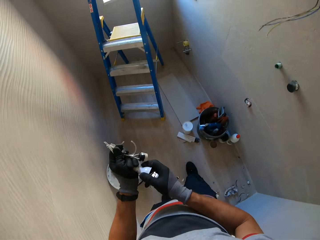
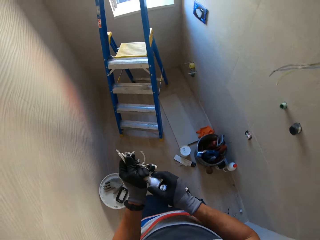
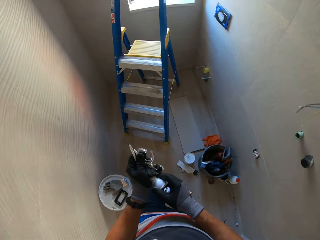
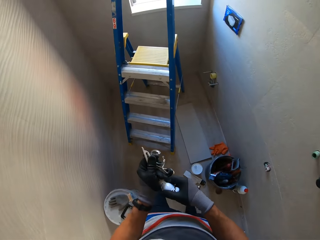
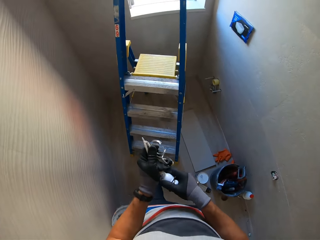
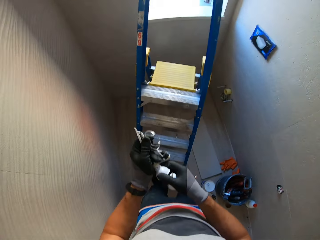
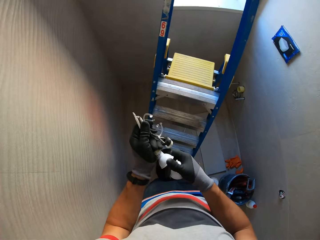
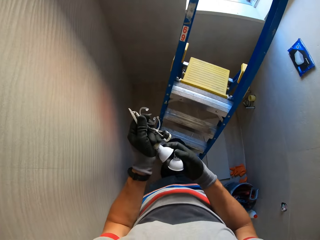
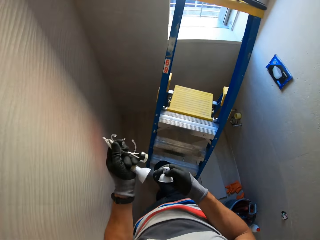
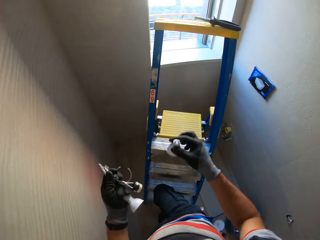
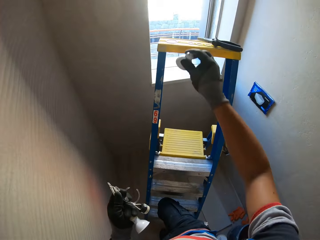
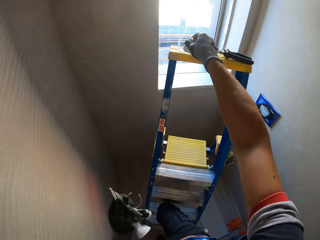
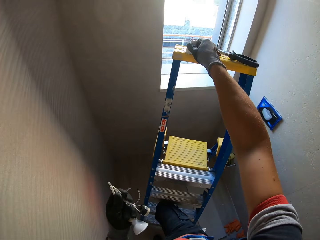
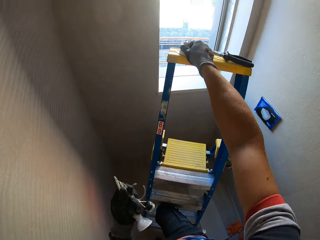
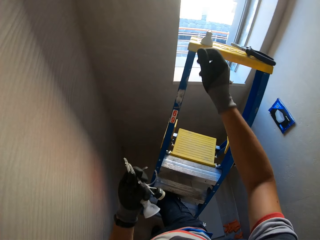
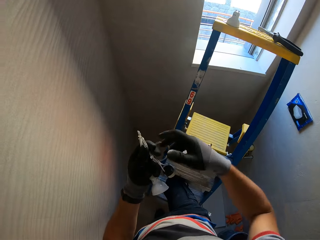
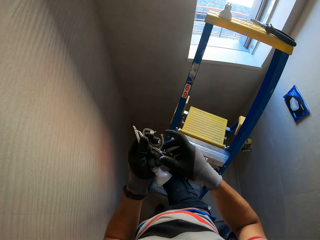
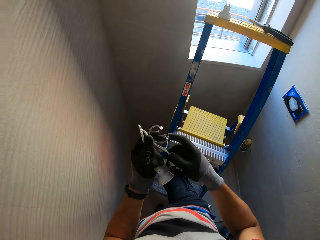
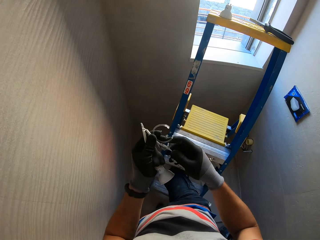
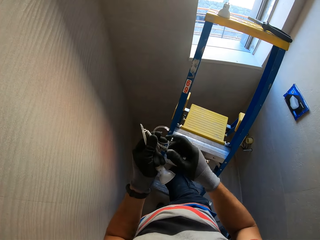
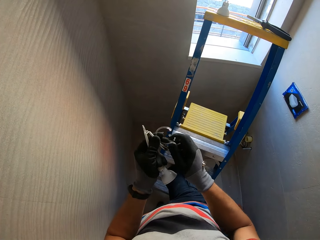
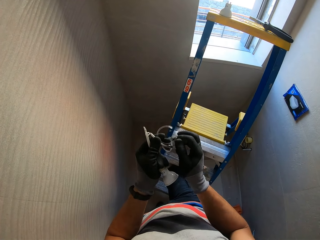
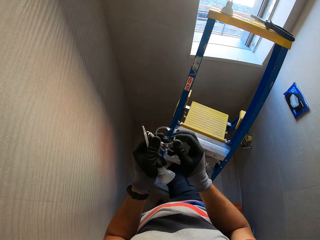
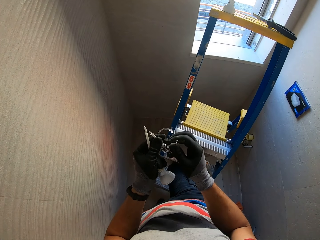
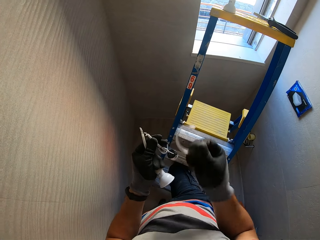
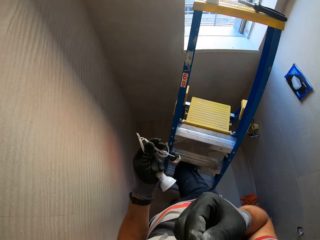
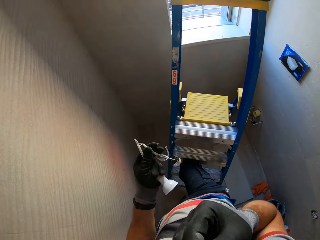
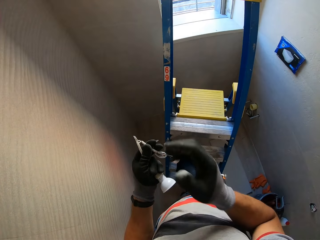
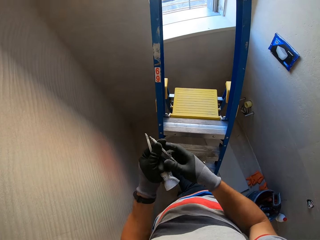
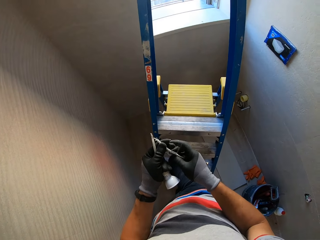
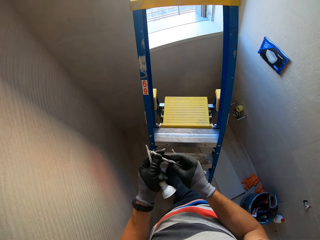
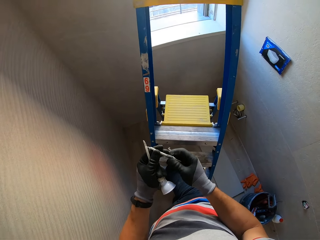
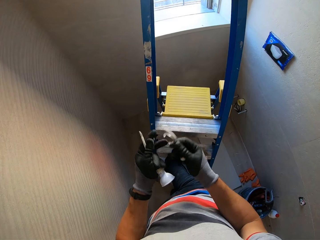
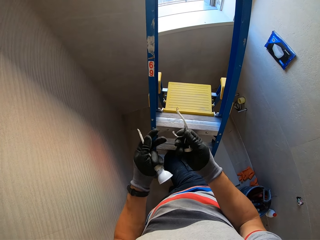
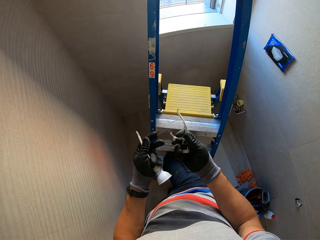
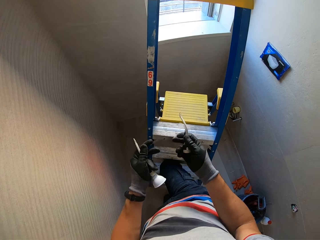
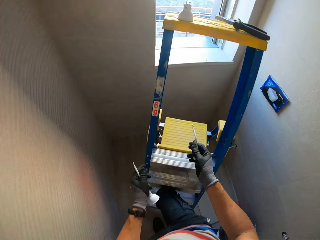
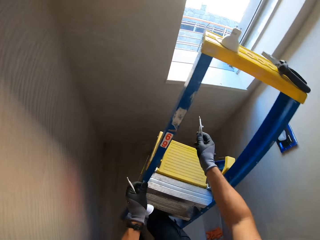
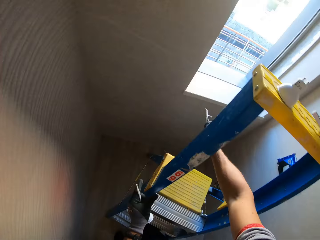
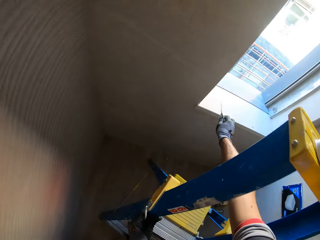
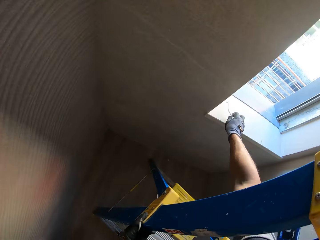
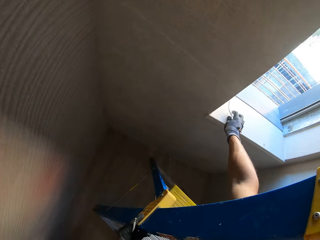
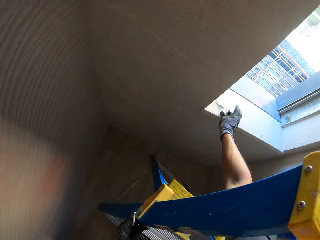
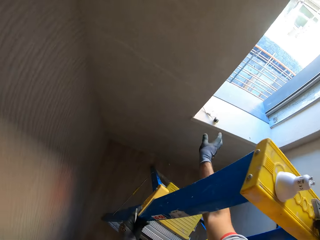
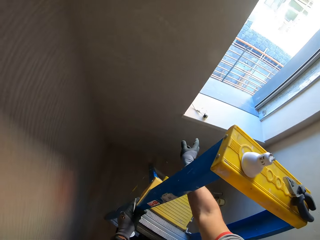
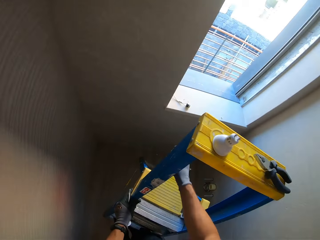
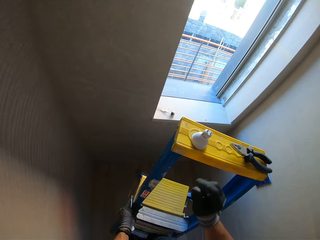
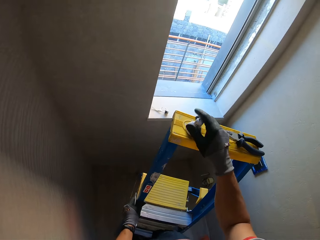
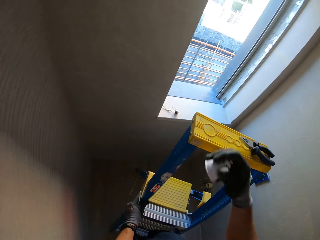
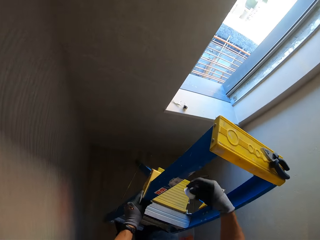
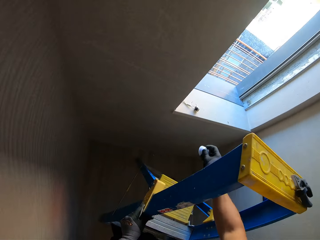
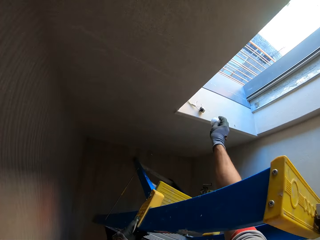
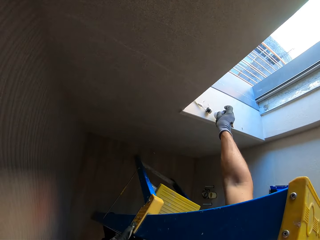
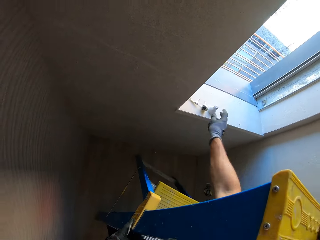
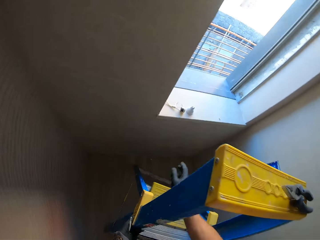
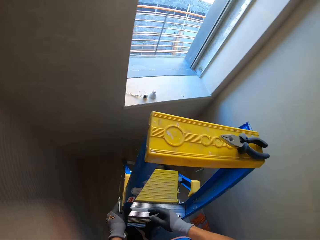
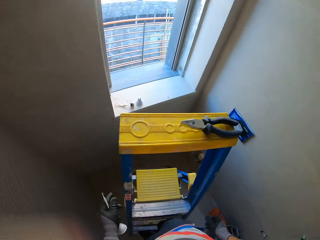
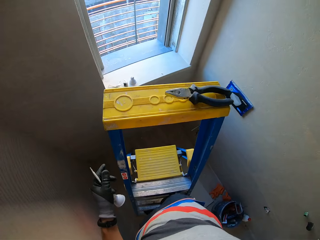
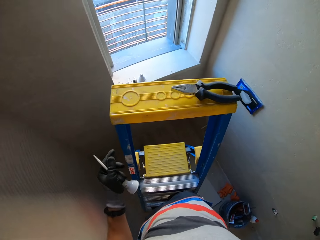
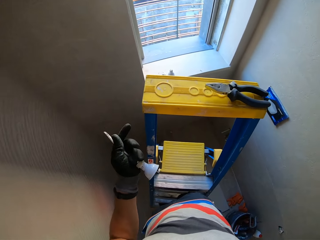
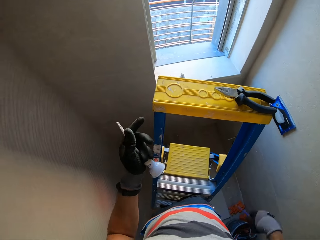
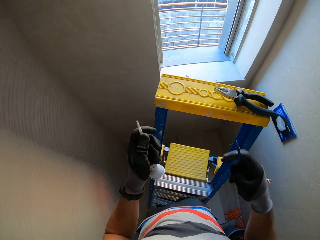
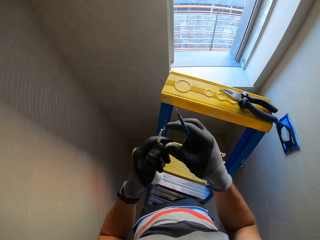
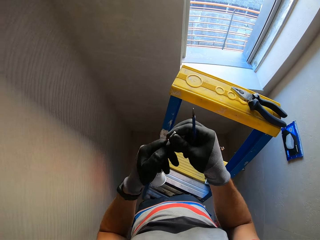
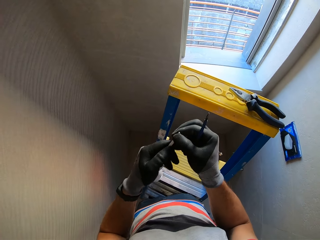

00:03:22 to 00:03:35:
The camera wearer puts a bag on top of a ladder. They drop the bulb holder. They lift the round ring. They pick up the wire. They drop the wire. They put the bulb holder on top of a window frame. They pick up a bulb from the ladder top. They pick up the bulb holder. They drop the bulb holder. They put the bulb on top of the window frame.

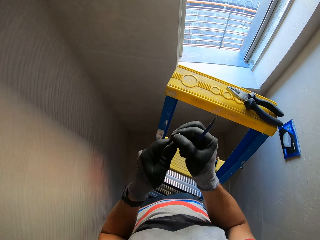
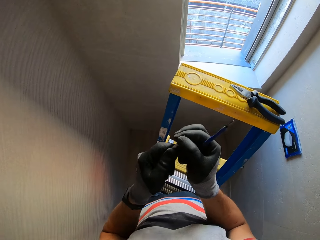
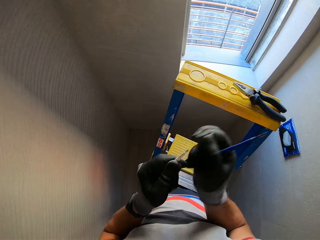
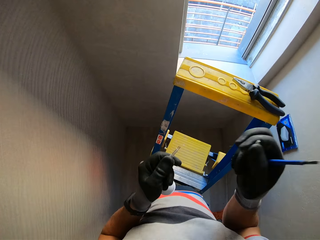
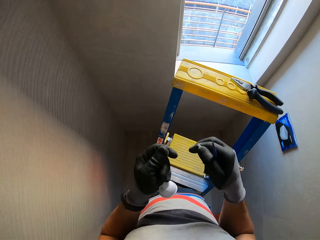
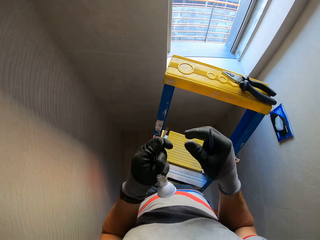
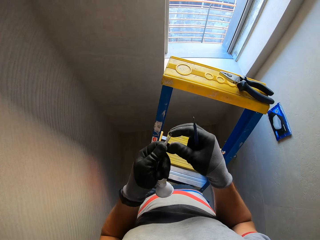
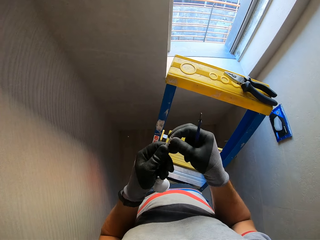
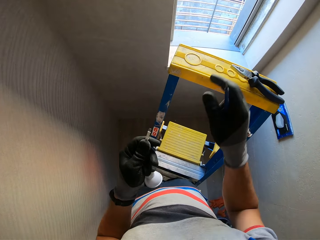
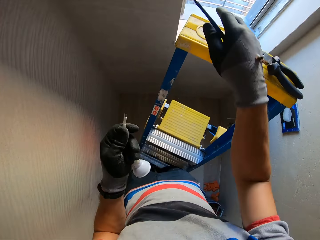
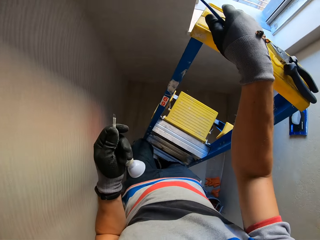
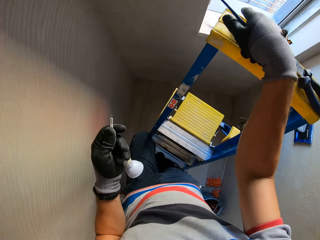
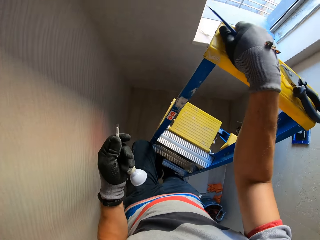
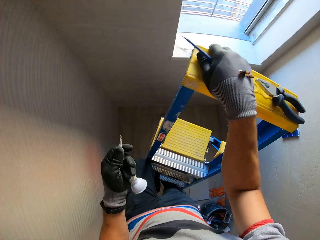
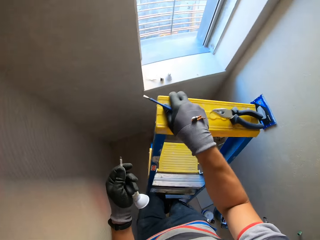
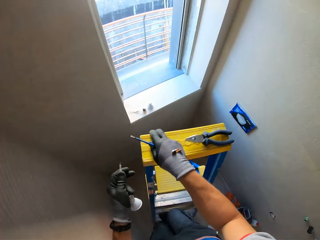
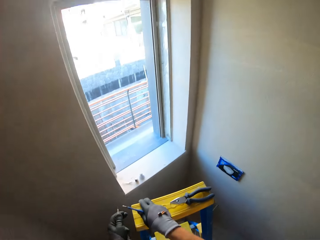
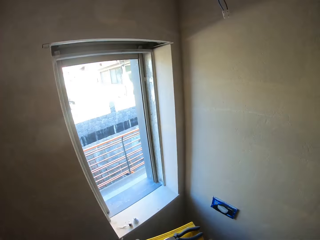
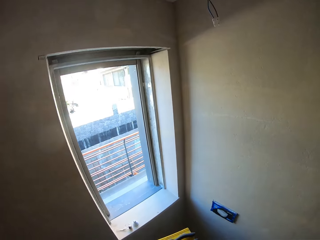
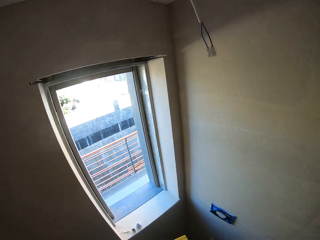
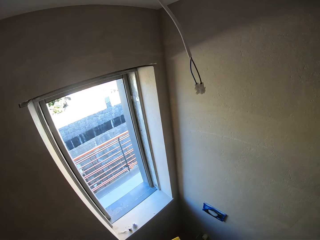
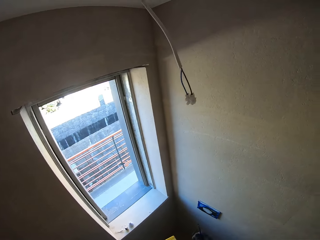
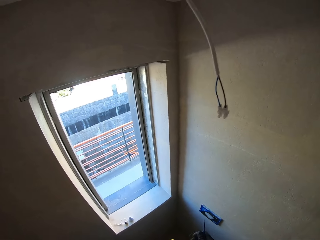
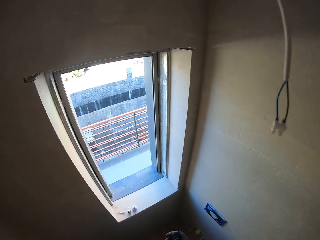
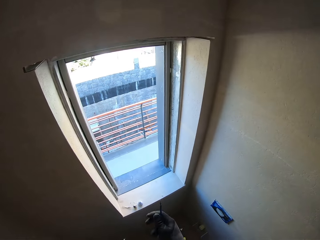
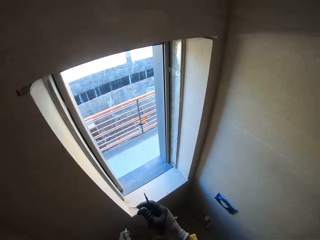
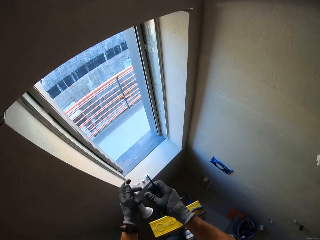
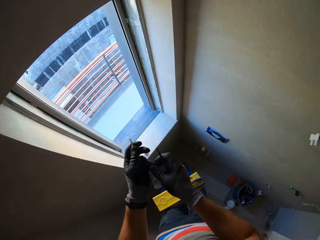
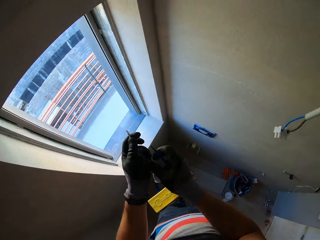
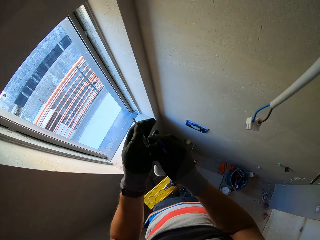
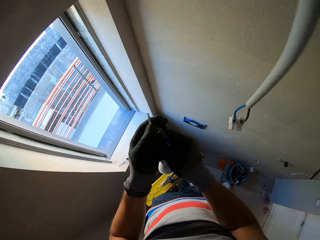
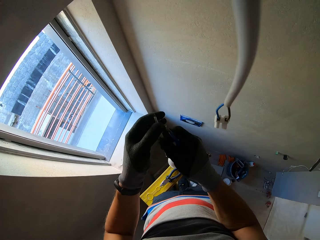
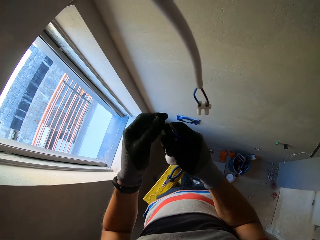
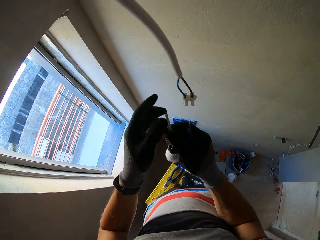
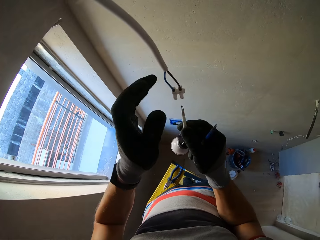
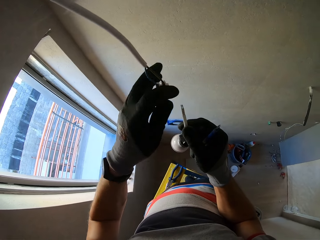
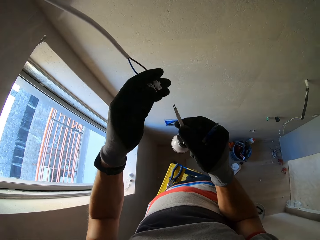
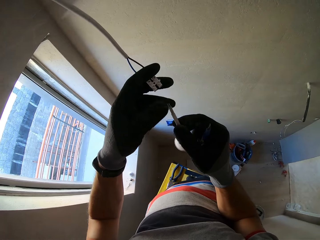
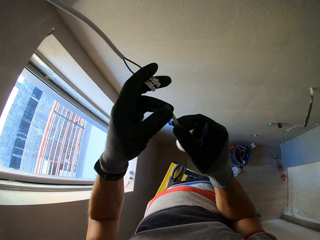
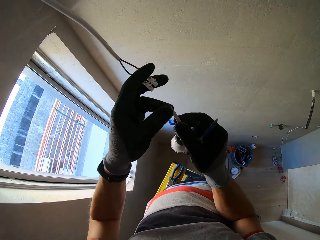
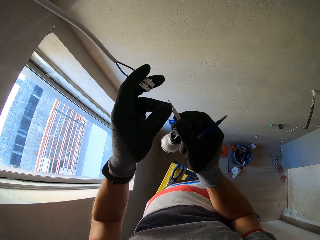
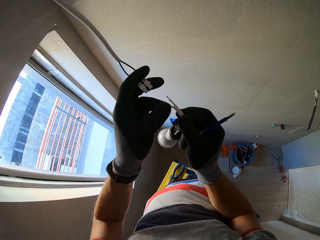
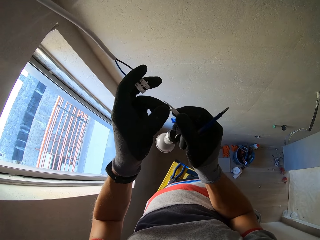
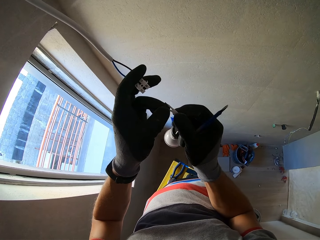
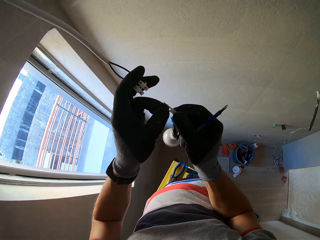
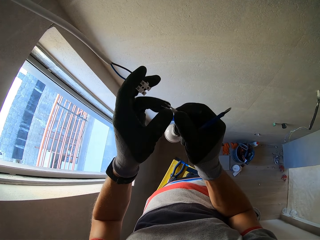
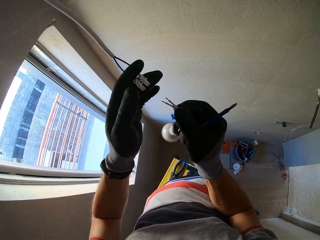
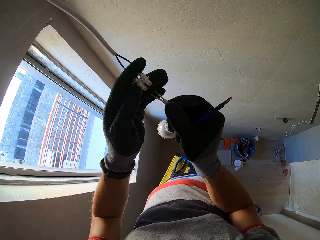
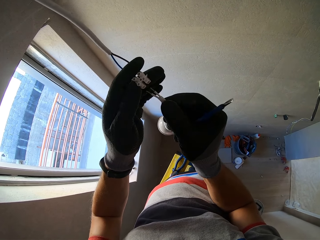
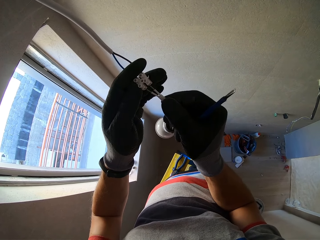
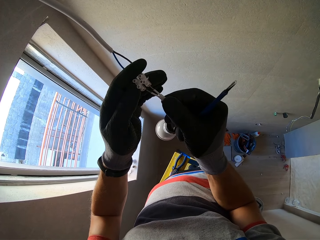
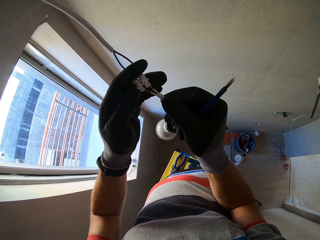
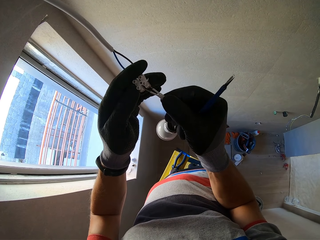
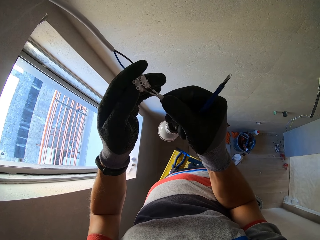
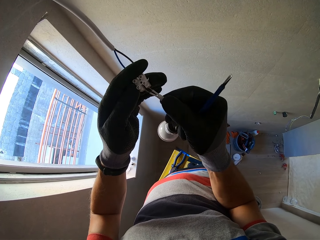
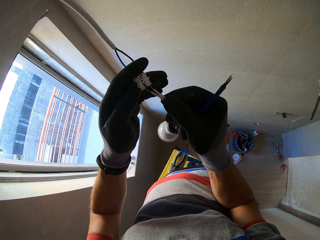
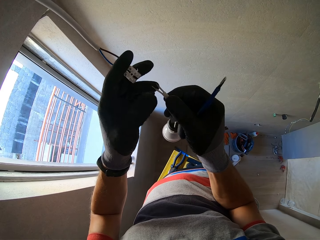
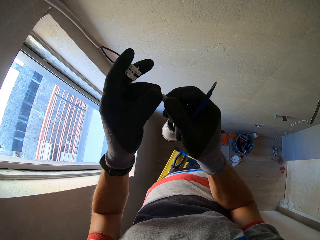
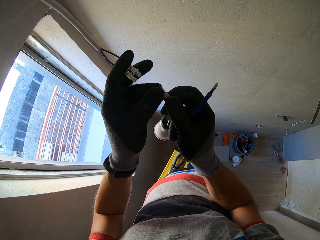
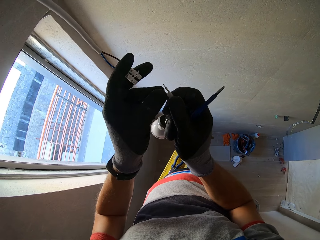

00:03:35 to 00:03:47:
The camera wearer examines the wire. They look around. They examine the wire. They insert wires into the connector.
